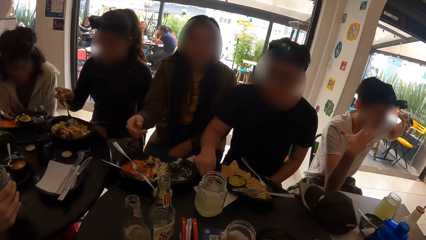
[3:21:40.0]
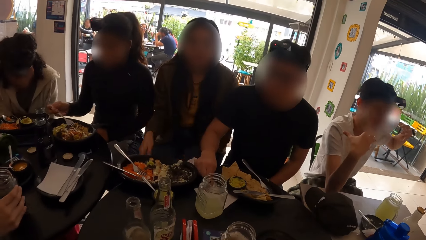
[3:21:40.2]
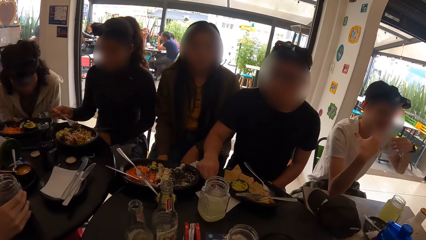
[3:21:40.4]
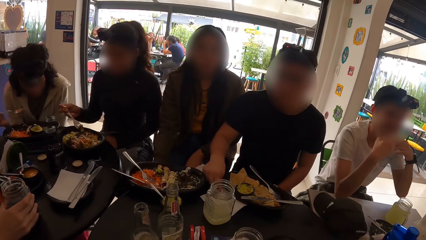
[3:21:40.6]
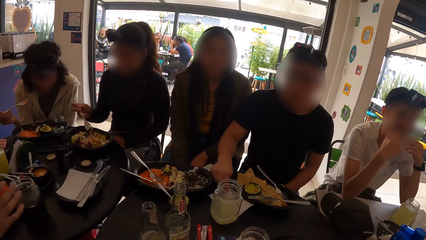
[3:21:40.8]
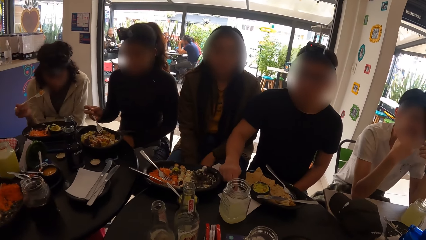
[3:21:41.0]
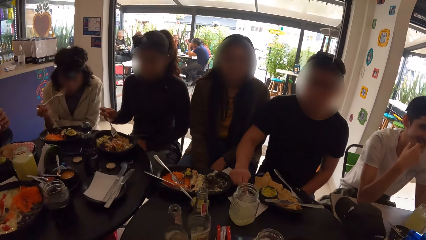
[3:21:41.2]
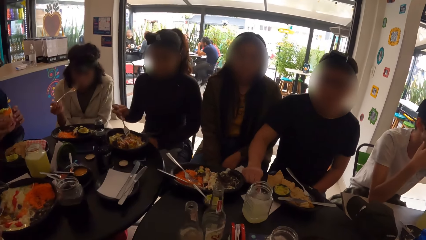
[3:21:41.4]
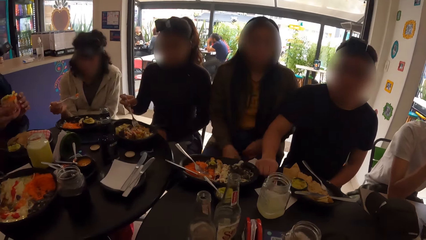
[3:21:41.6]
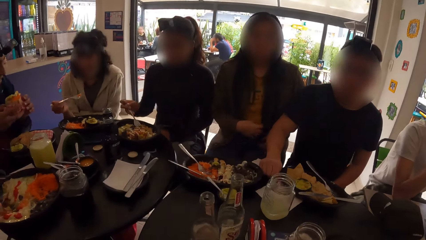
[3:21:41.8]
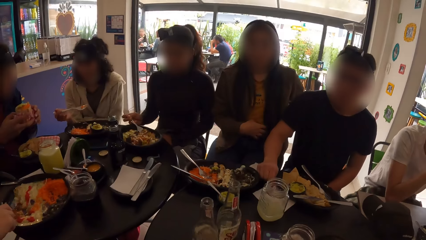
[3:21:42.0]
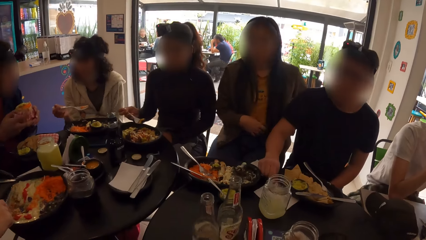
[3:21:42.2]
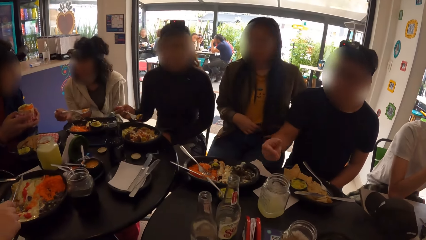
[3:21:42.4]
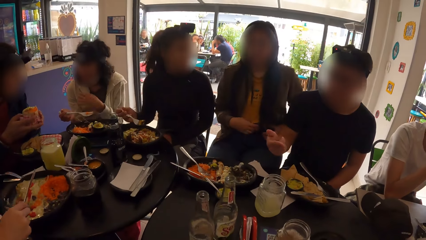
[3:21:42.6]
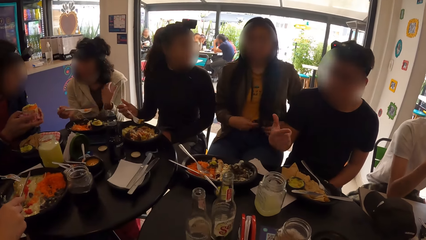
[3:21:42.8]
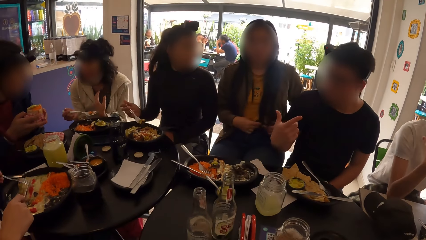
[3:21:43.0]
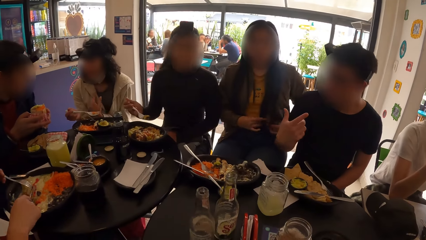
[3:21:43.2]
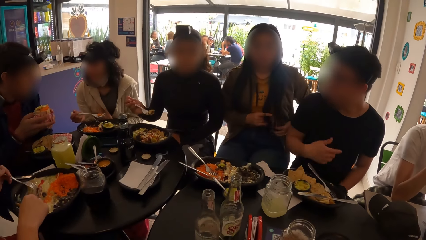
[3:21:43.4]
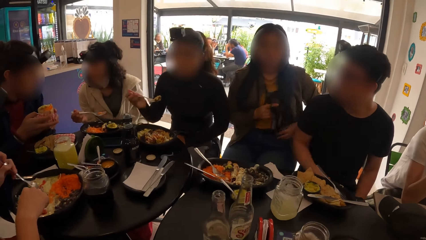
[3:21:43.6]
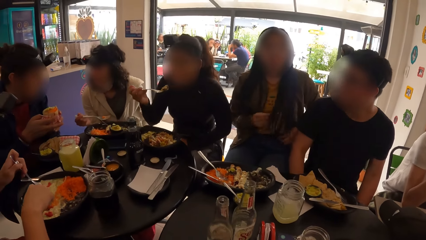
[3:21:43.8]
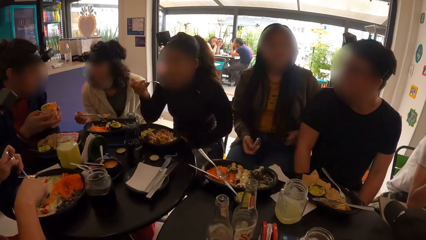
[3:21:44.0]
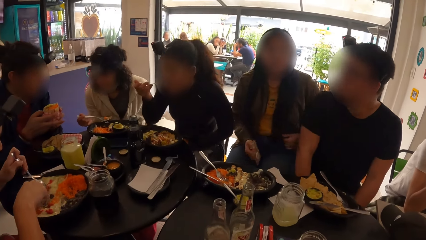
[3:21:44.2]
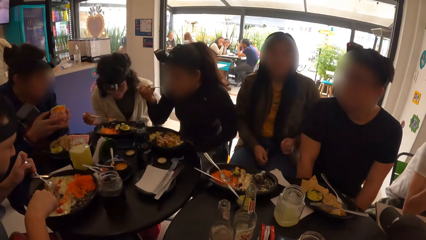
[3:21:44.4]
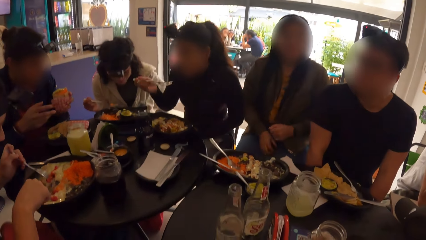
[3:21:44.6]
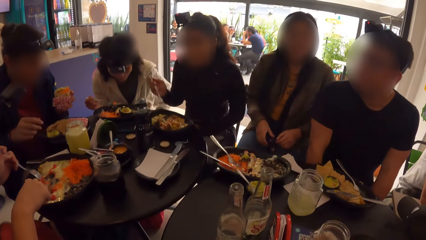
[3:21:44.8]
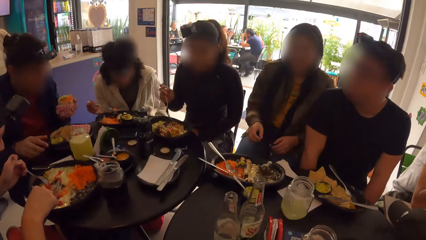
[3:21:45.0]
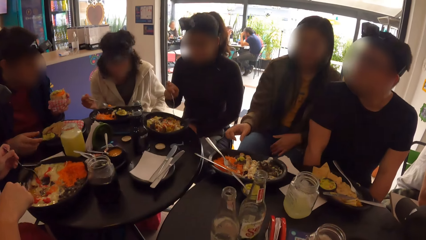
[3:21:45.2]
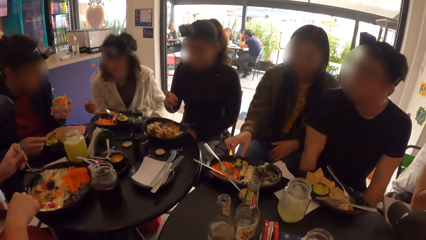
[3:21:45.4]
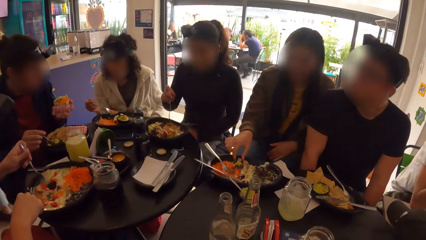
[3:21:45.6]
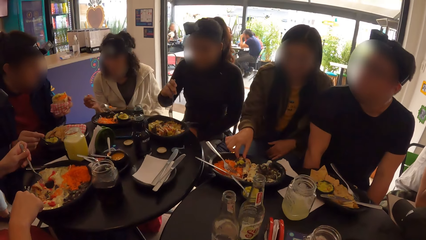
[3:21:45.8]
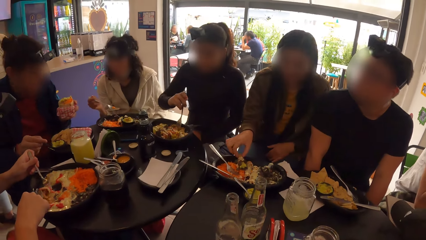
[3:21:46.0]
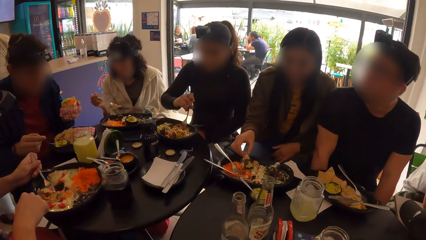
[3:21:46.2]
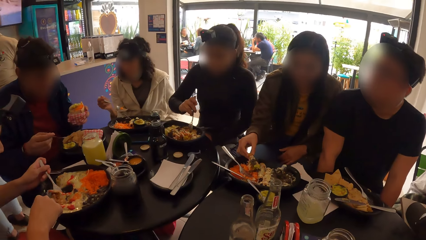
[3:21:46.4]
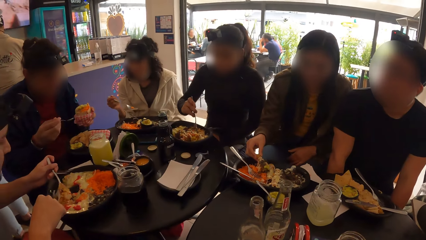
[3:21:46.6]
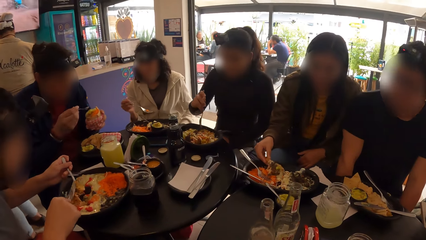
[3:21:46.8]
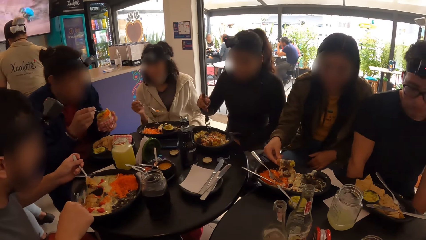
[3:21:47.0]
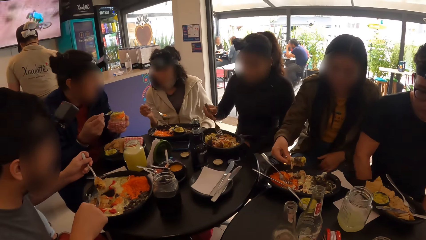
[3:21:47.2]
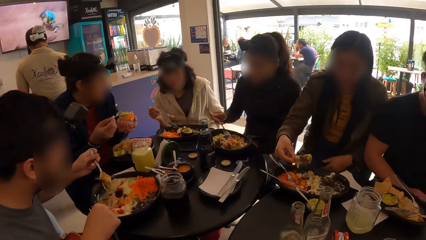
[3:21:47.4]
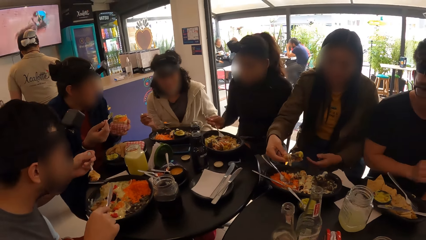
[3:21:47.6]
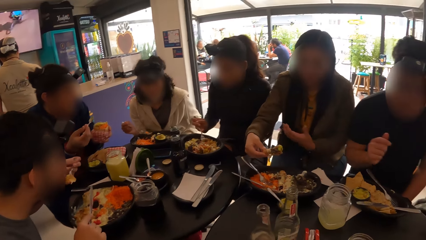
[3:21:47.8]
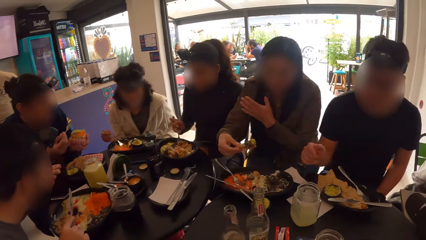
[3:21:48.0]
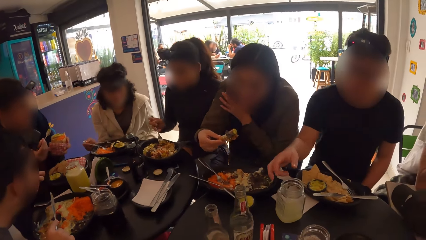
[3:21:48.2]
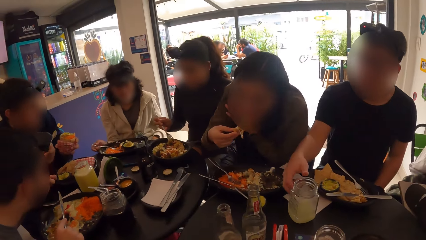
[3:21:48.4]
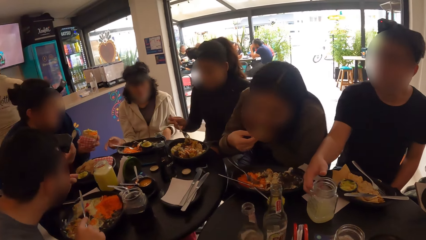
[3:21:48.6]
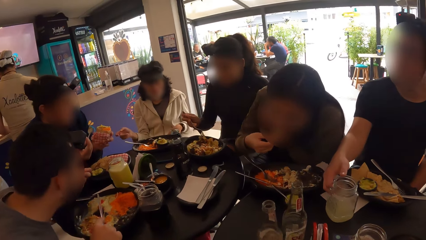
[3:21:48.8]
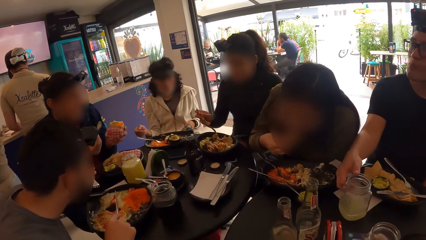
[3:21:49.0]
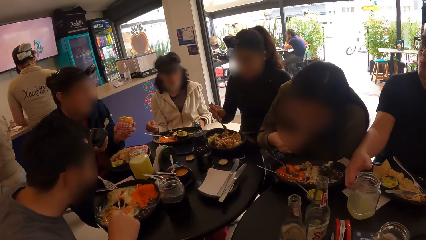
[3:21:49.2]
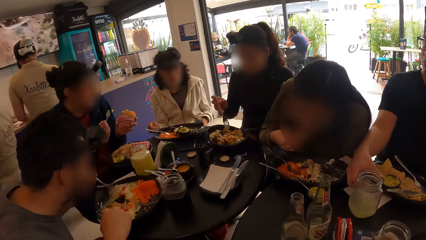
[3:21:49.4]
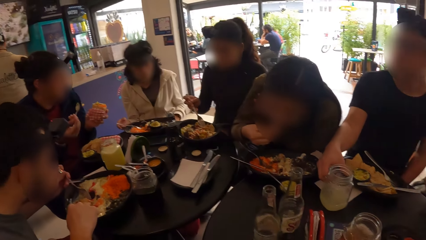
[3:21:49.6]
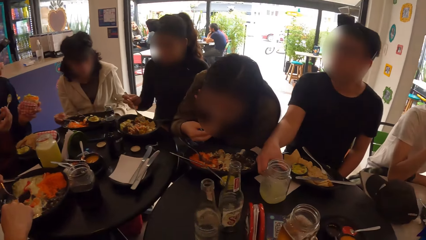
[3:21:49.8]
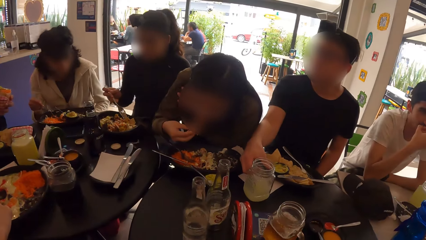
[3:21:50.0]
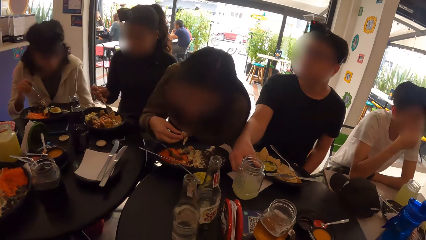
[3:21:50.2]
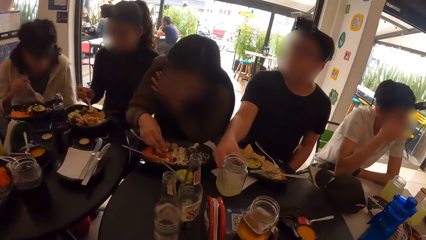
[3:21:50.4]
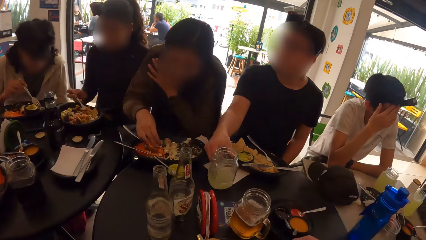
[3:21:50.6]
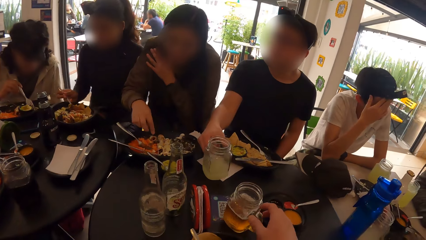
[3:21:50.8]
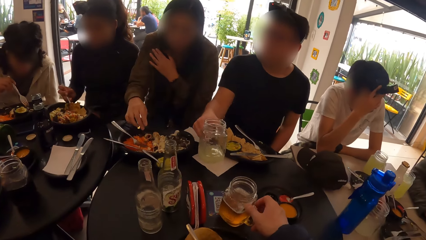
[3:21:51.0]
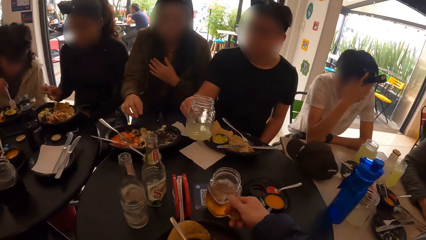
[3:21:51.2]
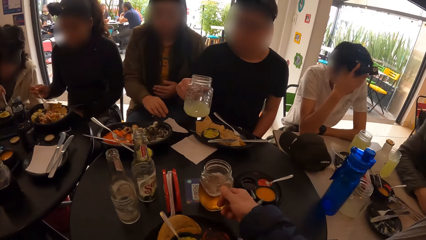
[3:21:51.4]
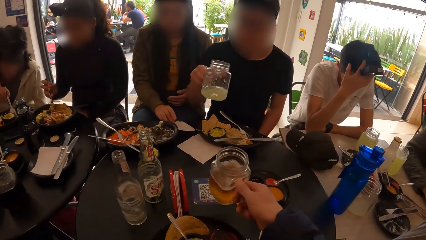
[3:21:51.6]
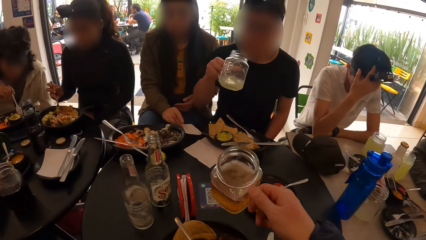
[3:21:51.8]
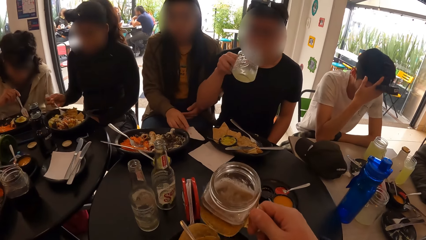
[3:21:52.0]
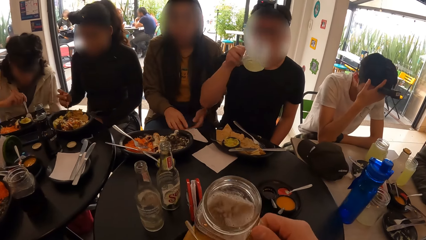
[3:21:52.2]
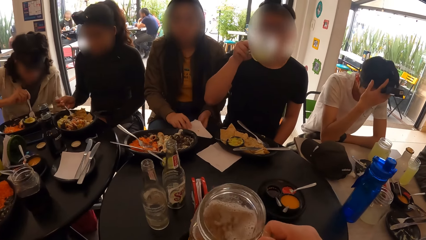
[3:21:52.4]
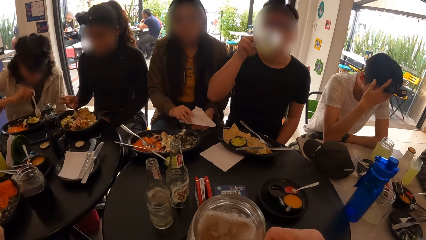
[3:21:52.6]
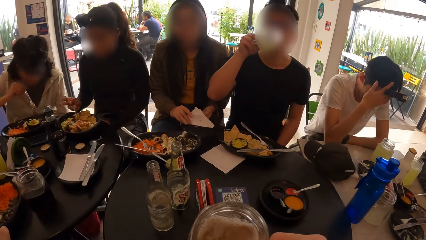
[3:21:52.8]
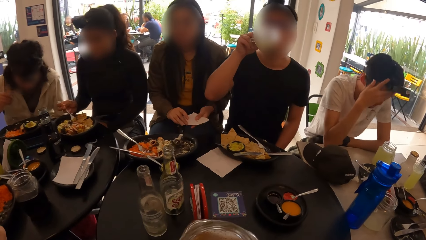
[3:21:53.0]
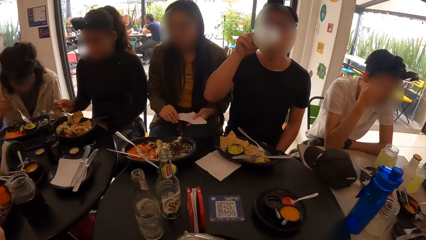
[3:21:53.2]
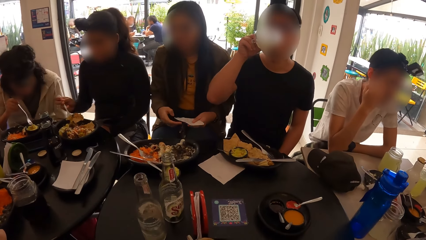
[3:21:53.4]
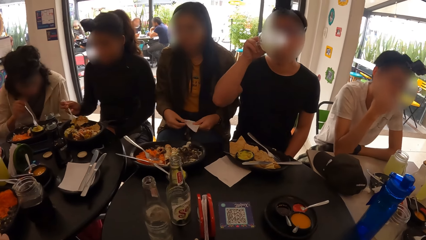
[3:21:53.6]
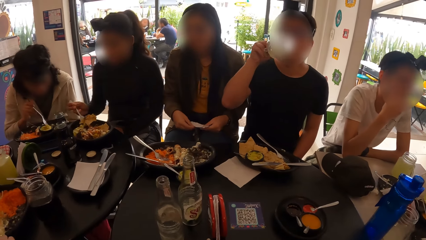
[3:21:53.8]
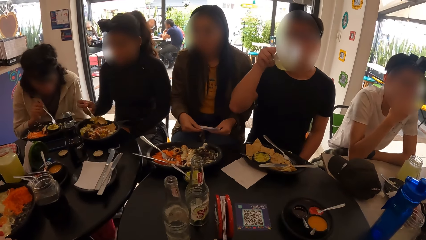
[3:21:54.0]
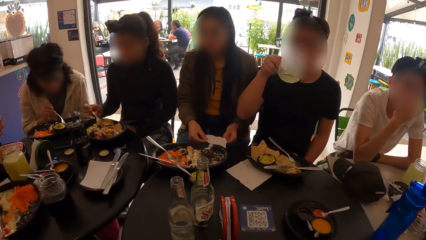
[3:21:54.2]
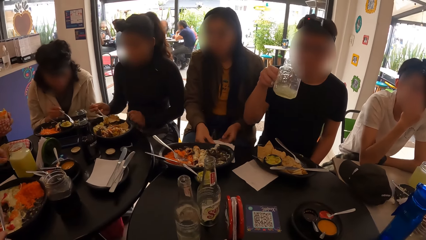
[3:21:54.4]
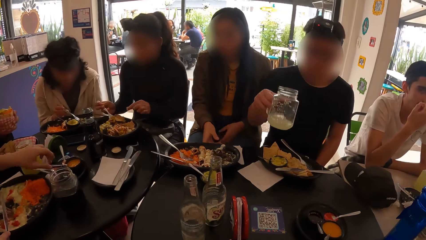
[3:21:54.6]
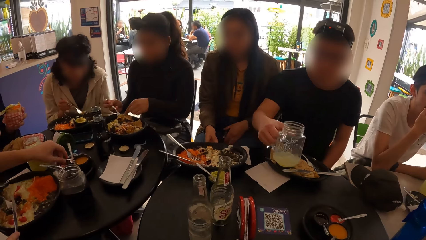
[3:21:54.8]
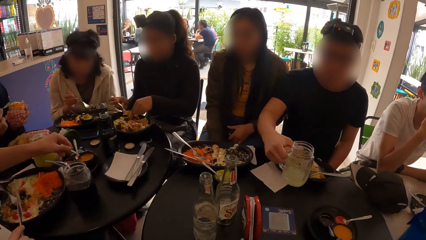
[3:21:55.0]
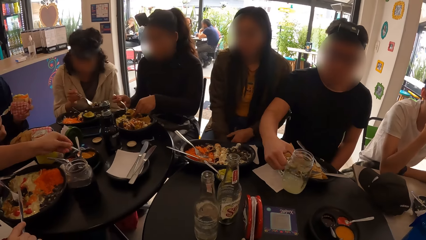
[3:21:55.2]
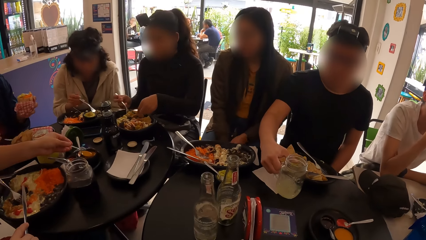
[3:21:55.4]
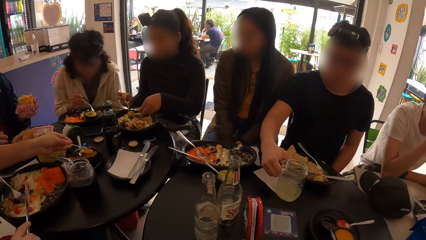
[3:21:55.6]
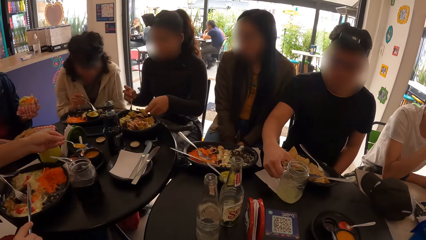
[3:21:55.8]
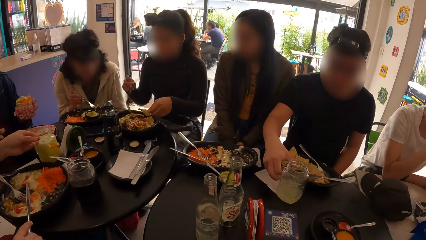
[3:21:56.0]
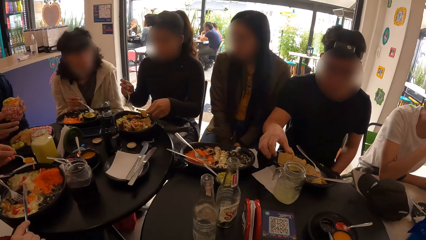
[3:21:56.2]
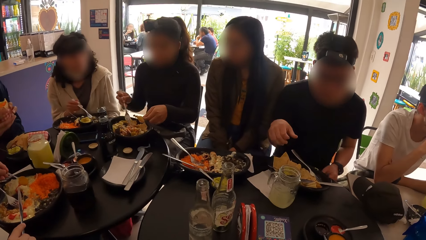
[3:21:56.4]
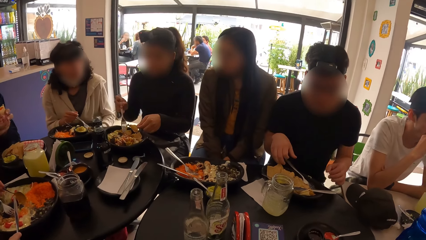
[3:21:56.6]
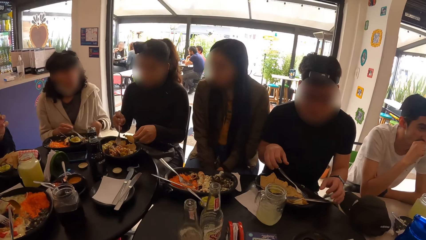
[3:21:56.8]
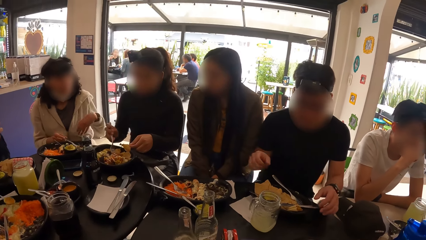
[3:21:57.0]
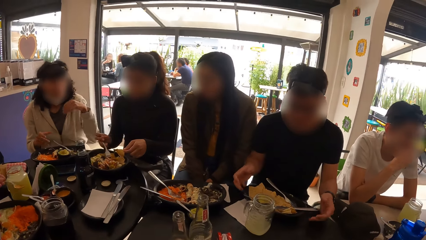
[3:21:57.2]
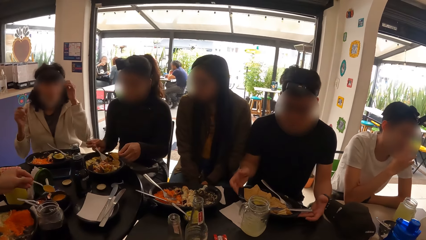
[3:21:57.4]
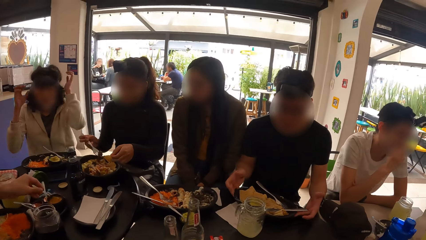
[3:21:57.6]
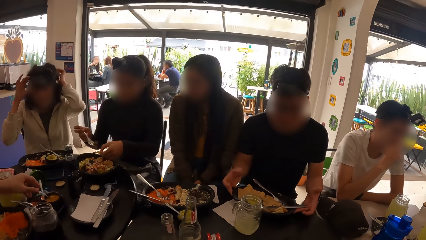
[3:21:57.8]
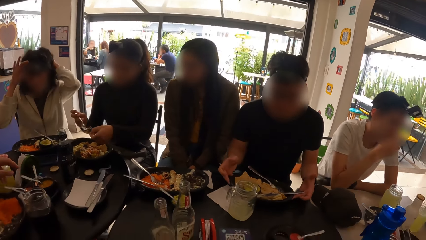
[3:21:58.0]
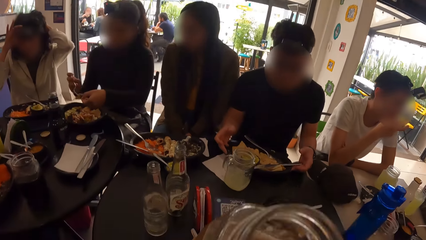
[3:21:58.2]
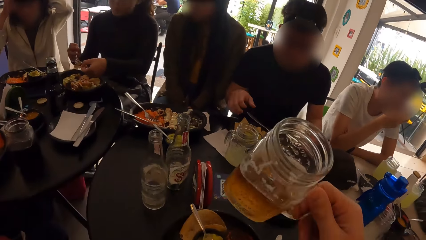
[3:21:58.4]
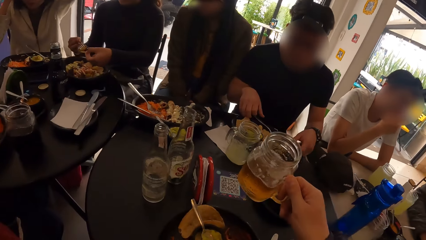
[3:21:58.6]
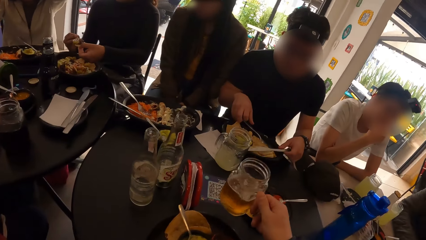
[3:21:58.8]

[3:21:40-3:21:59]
A man places a drink on the table. The camera wearer shakes his head. The man scoops food with a fork from the plate. The man eats food with a spoon. The camera wearer looks around. He picks a drink from the table with the right hand. He takes a drink in a cup with the right hand. The man scoops spice with a spoon, puts the spice in the plate and places the spoon in the spice.
